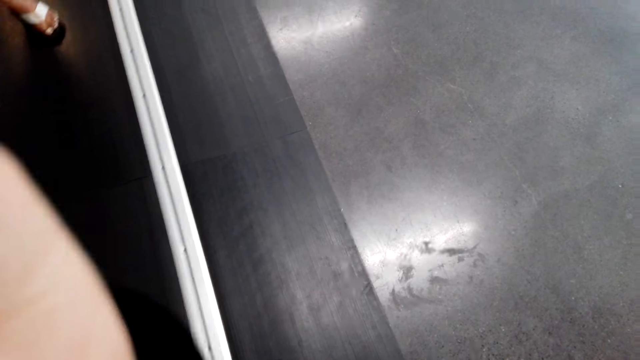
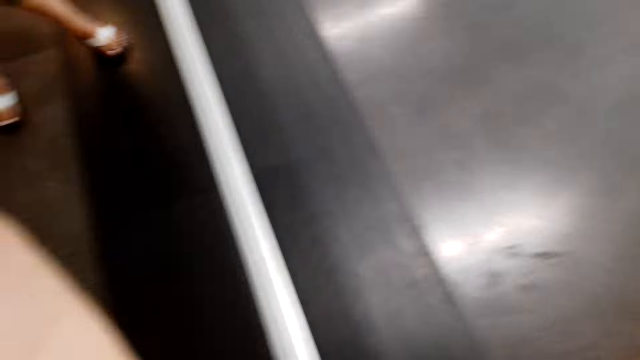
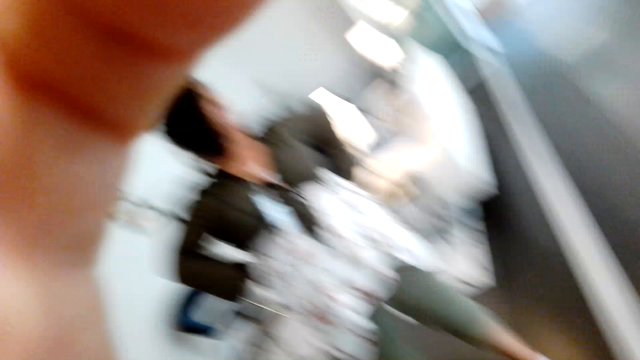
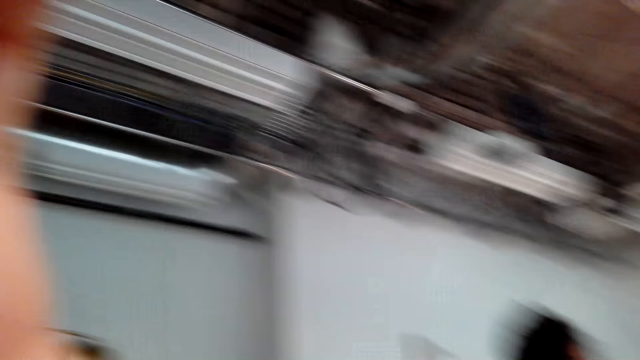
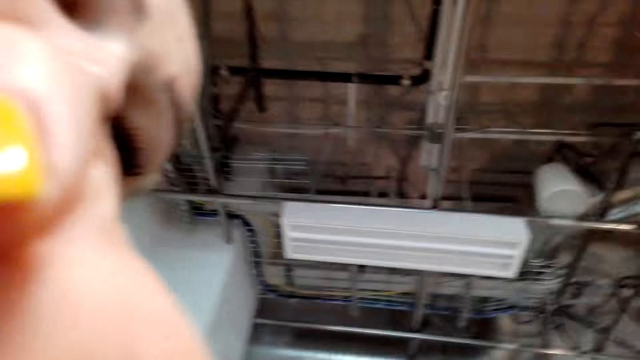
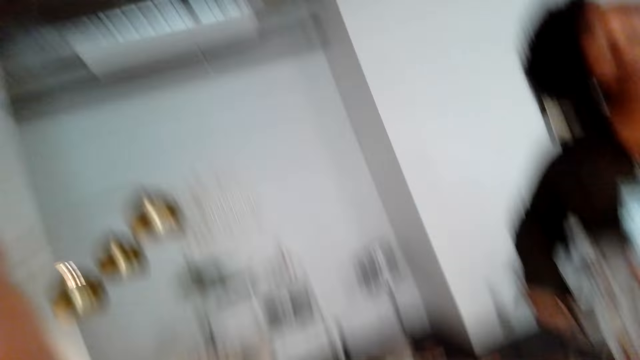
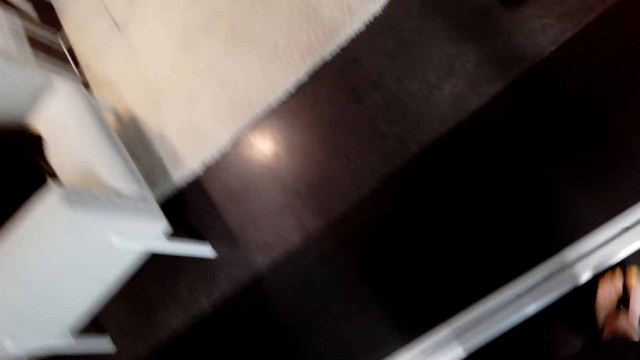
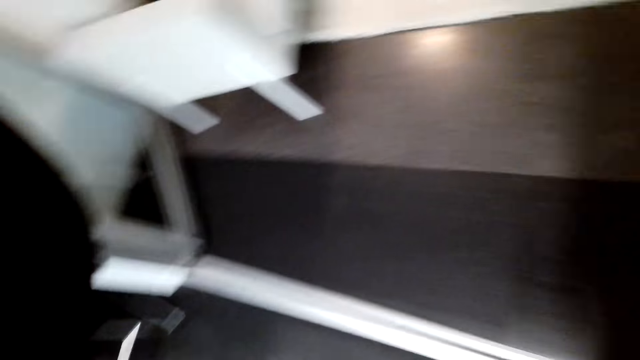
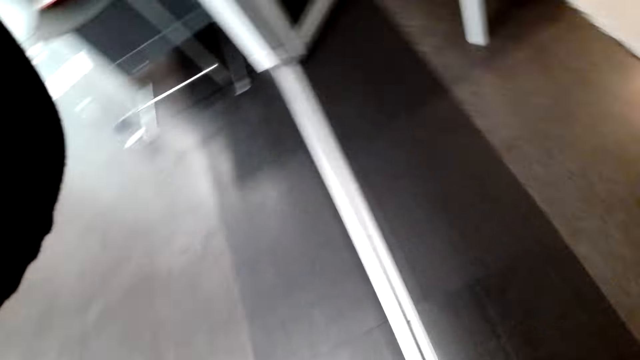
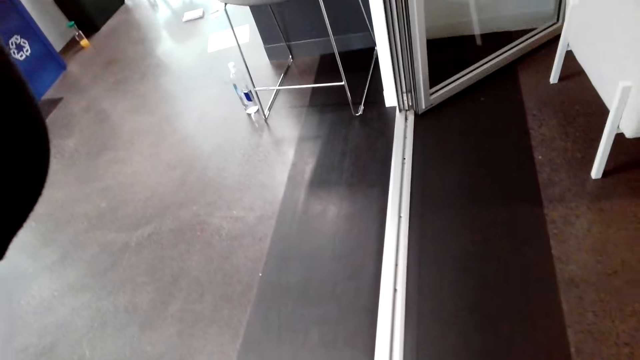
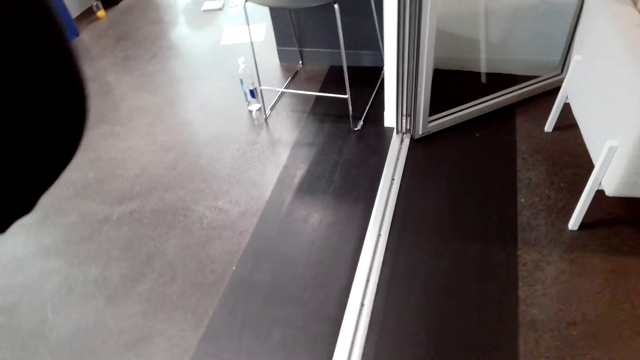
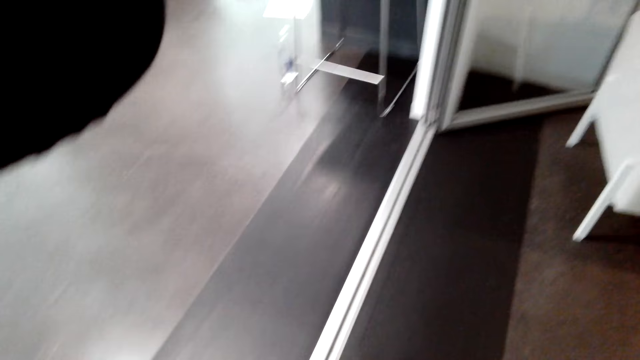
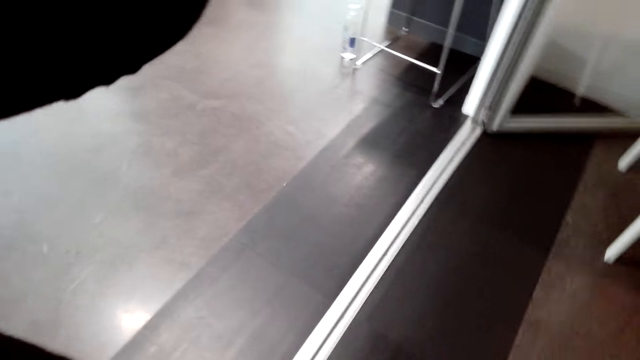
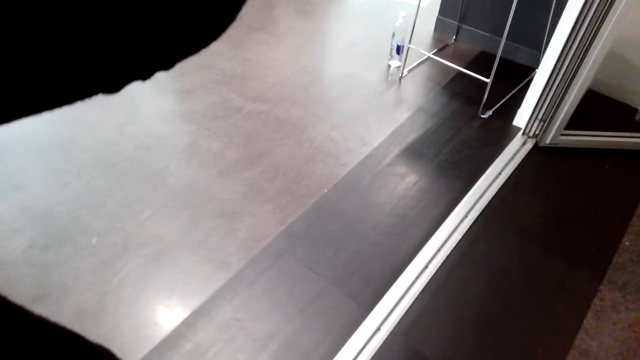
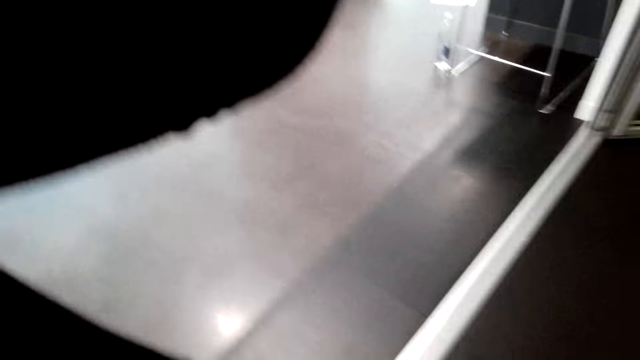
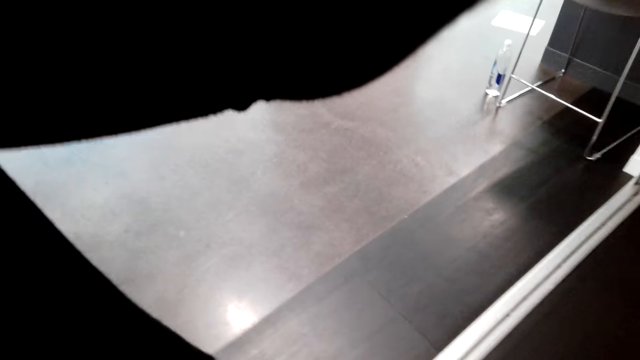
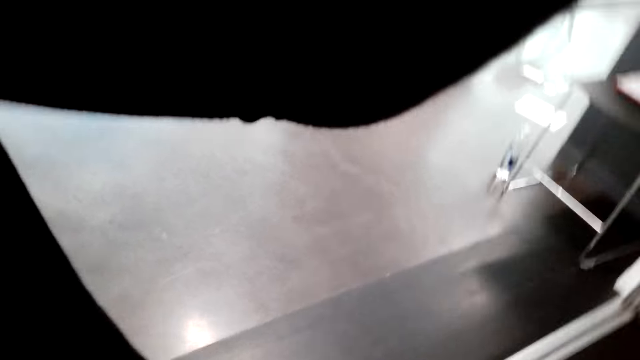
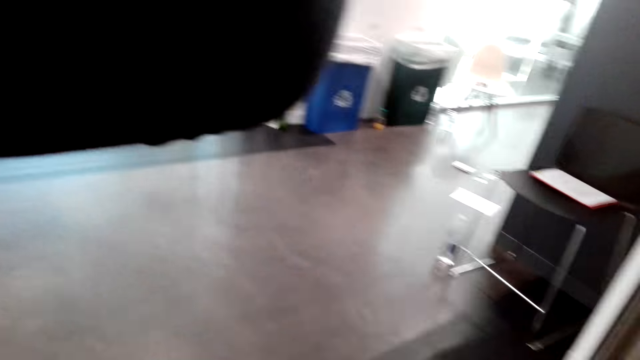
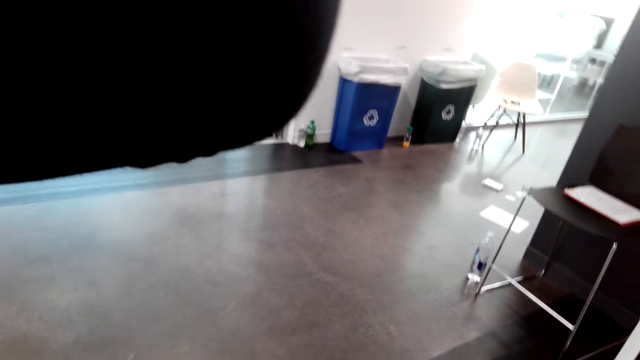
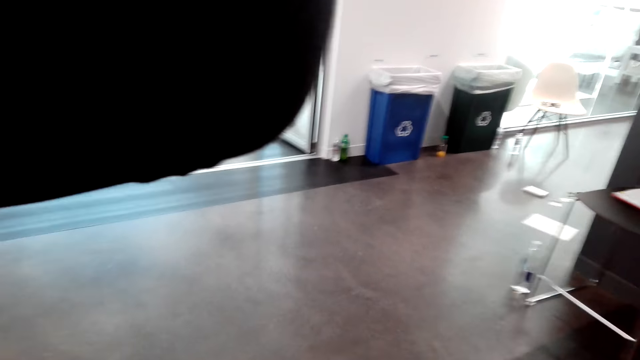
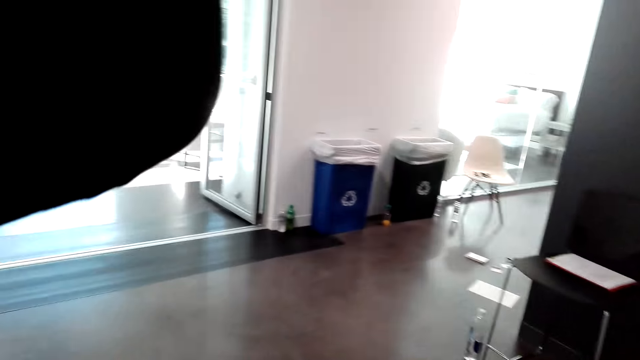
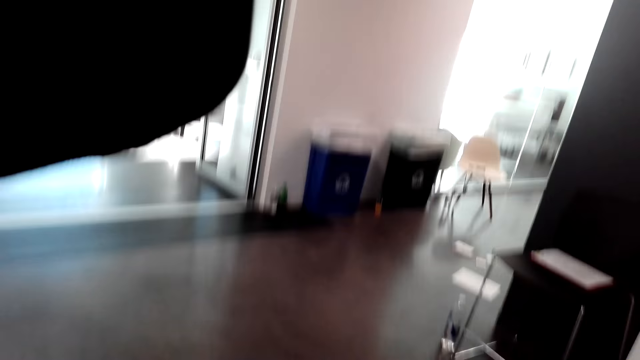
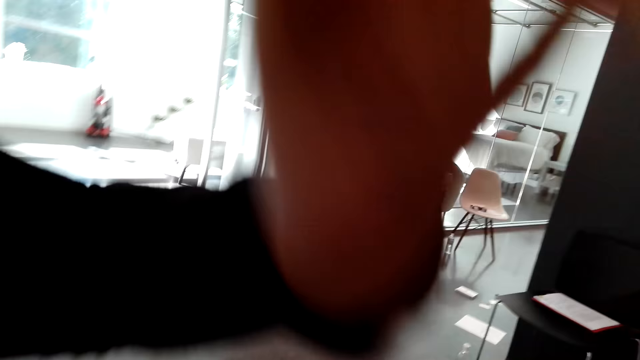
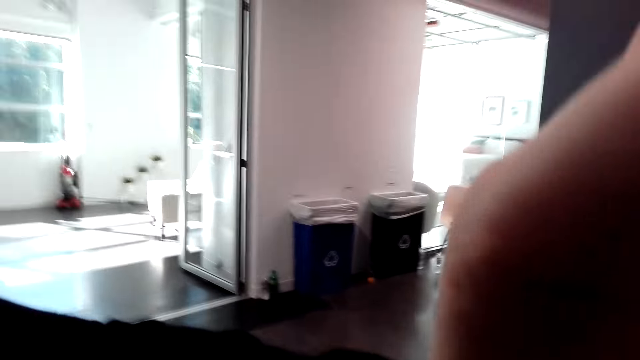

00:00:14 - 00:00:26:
The camera wearer turns around the room. They withdraw the left hand from the camera. They adjust the camera.

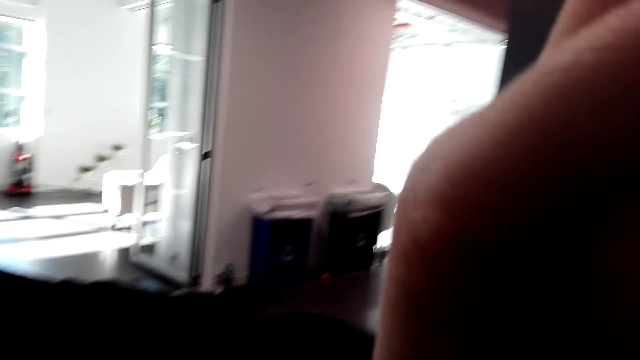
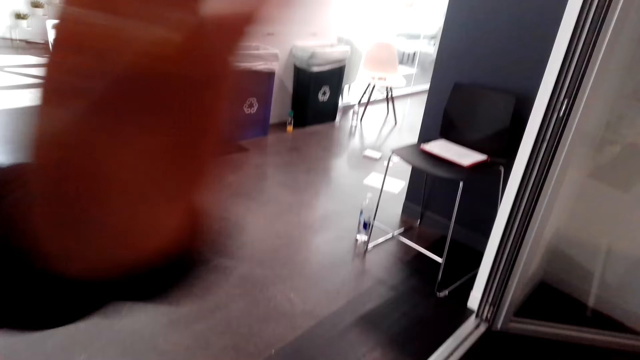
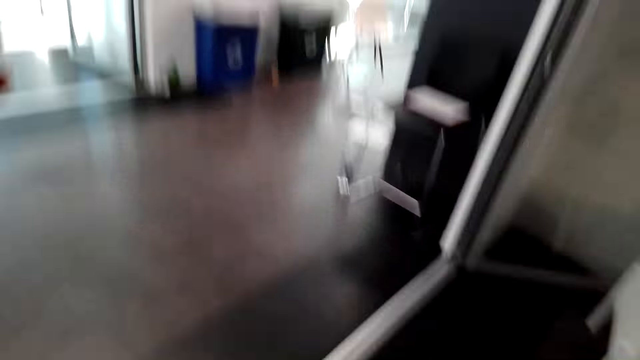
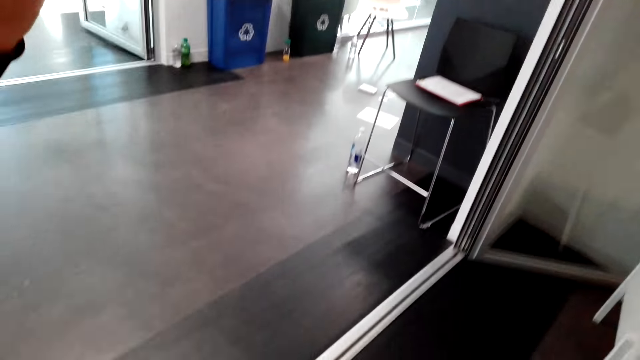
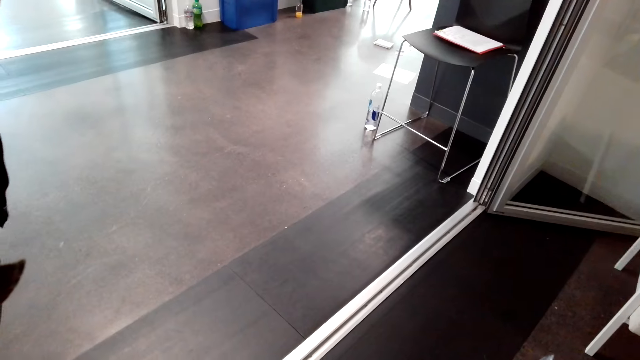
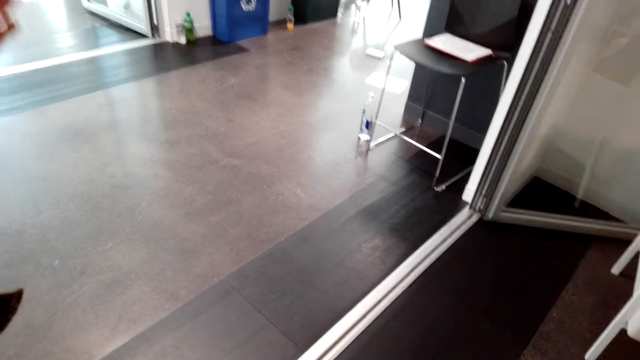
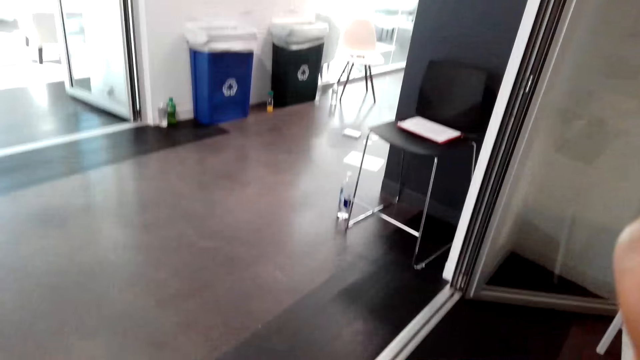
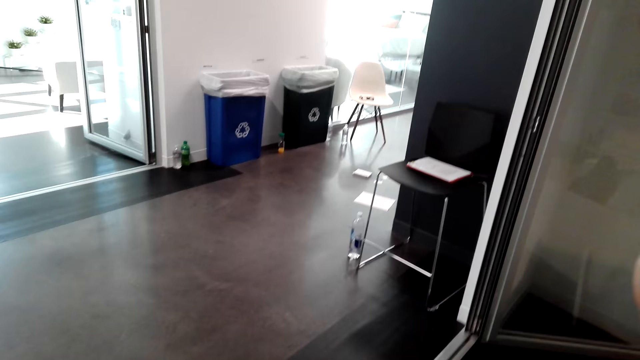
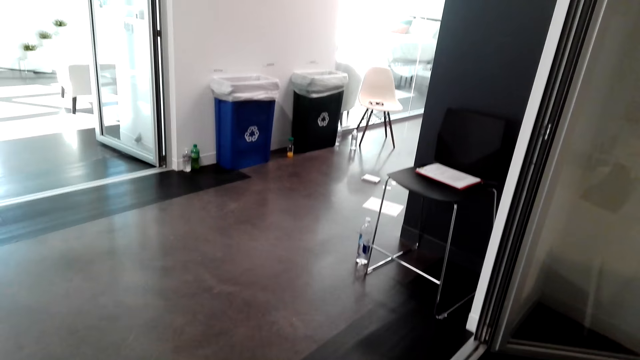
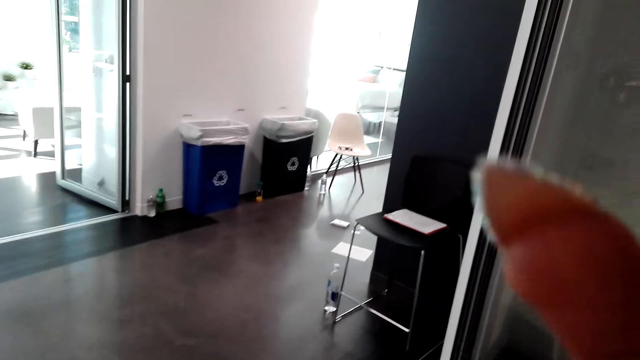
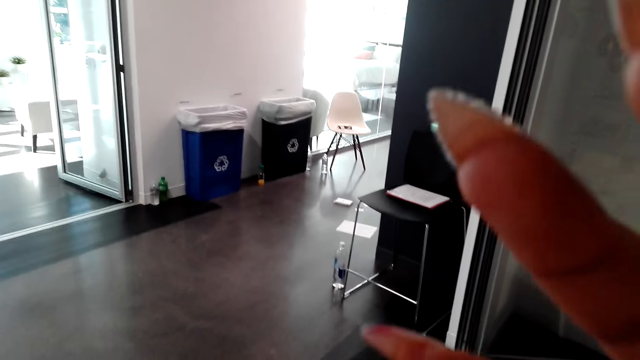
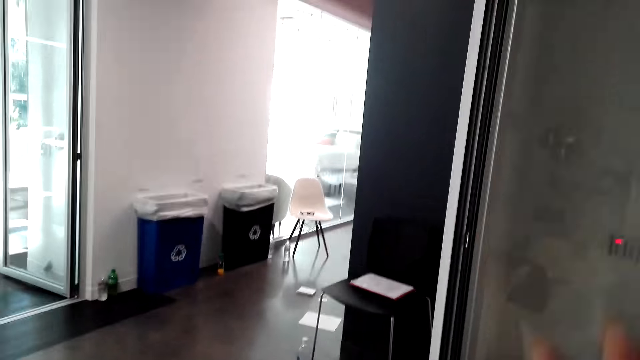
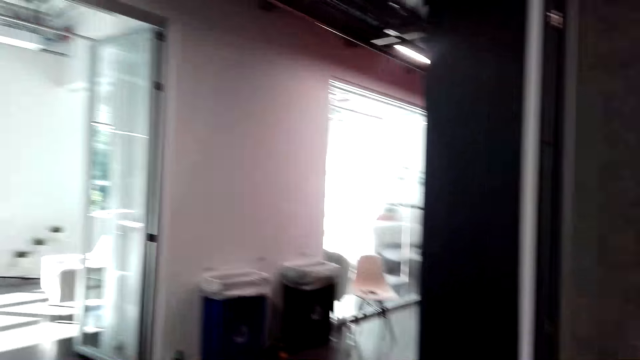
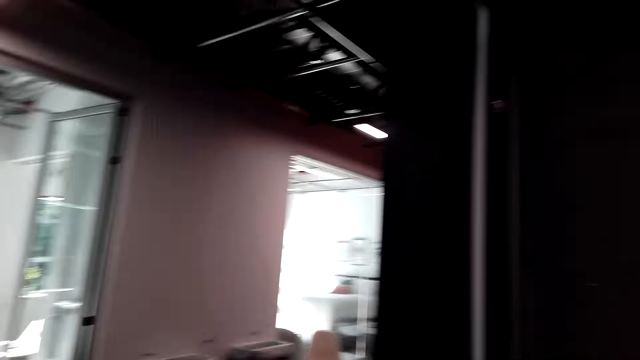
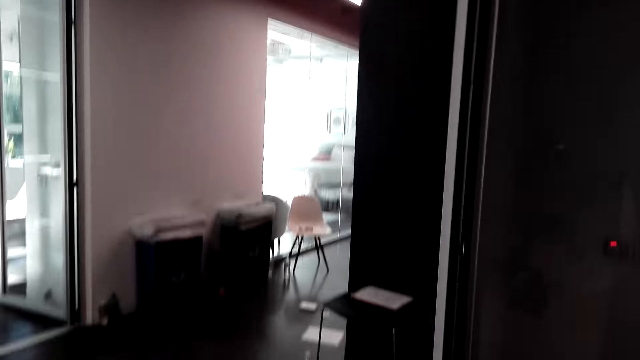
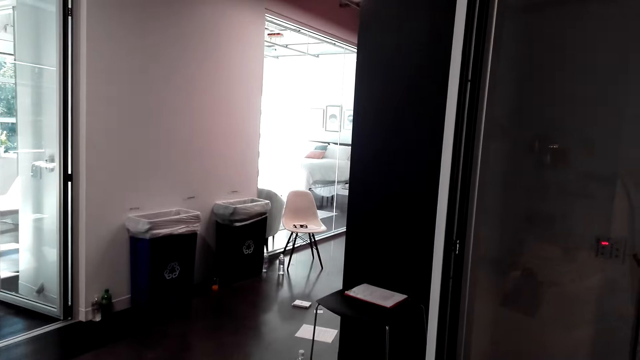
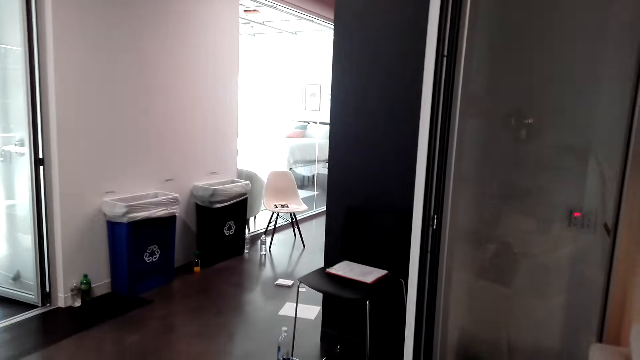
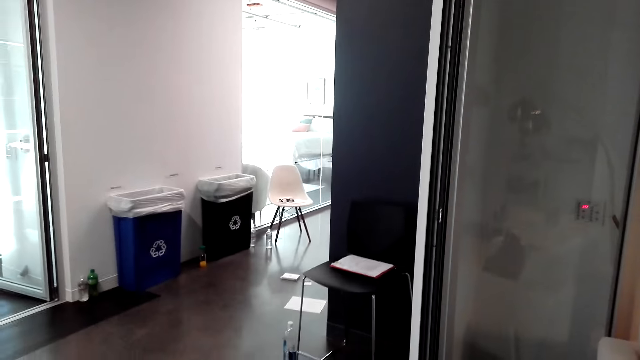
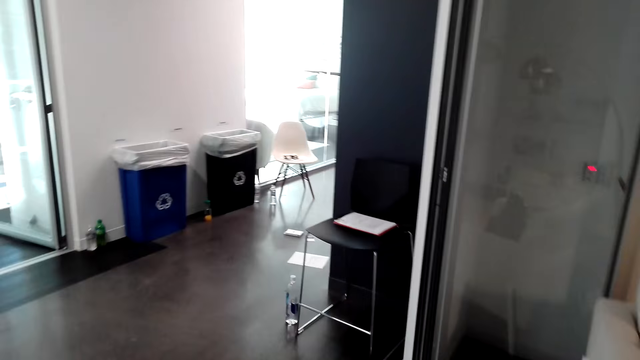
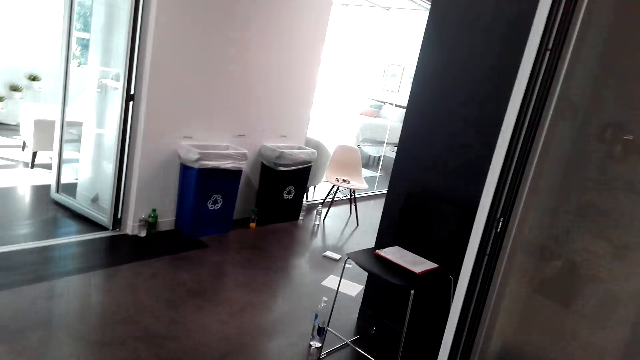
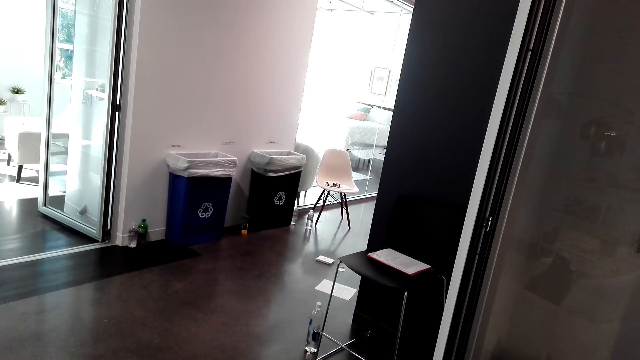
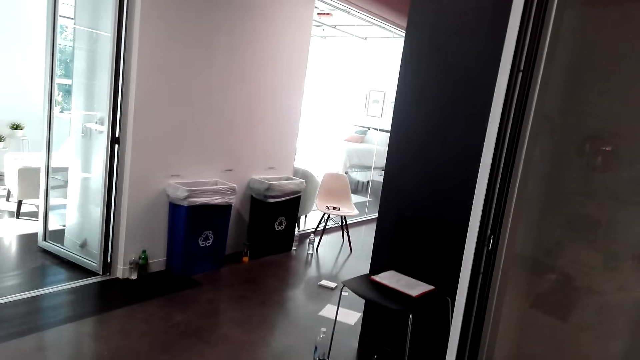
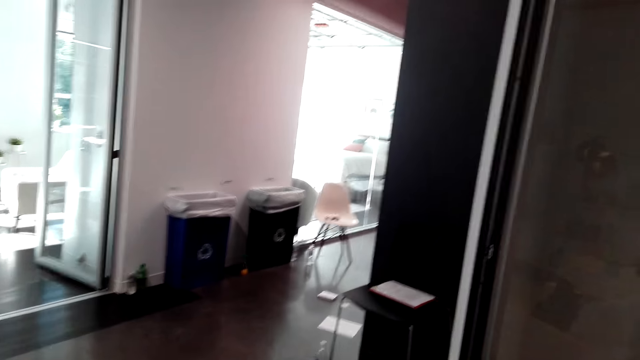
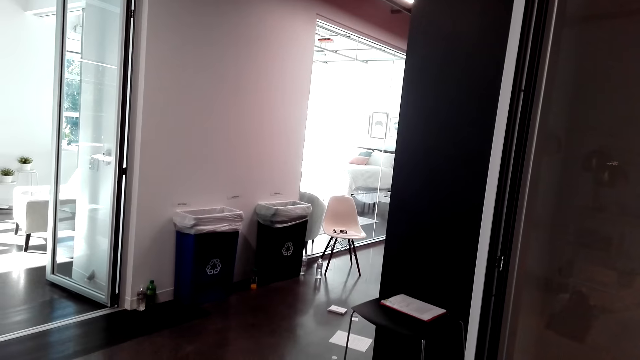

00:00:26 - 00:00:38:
The camera wearer converses with a woman.
